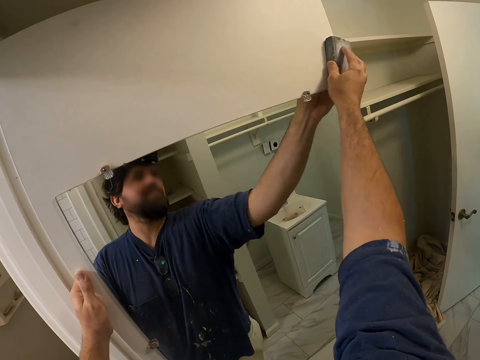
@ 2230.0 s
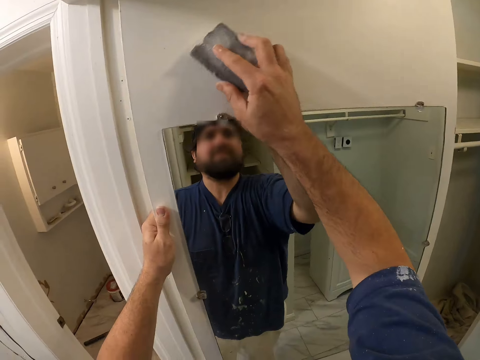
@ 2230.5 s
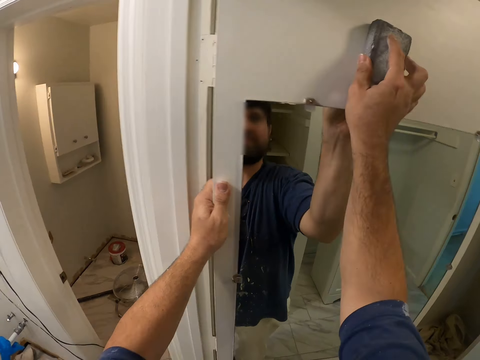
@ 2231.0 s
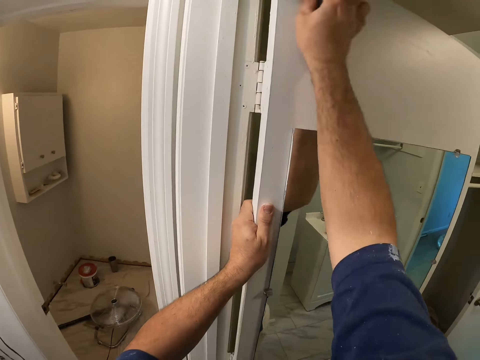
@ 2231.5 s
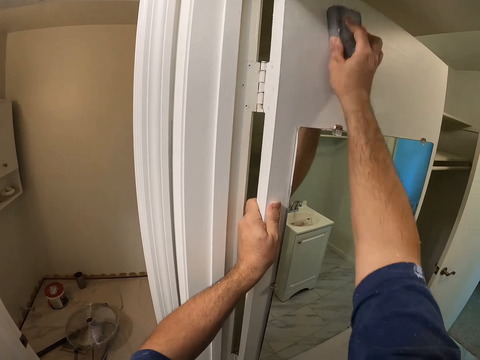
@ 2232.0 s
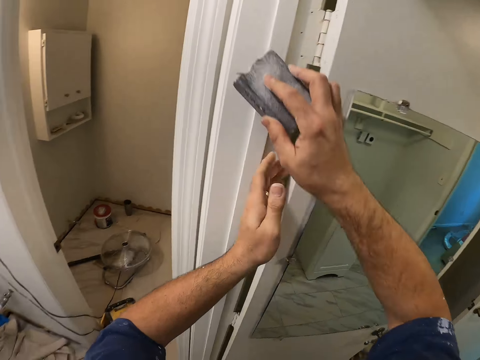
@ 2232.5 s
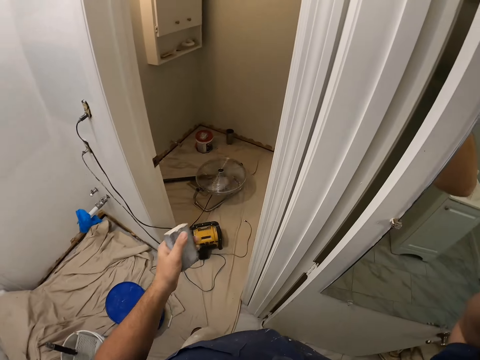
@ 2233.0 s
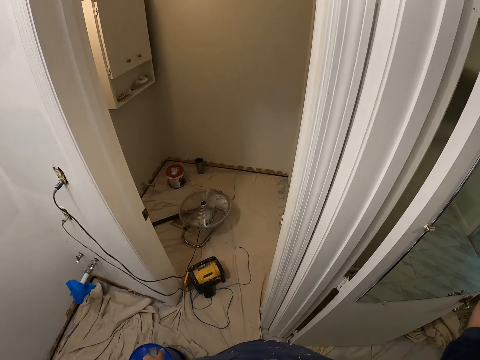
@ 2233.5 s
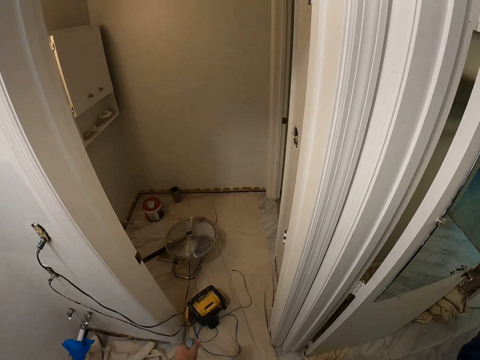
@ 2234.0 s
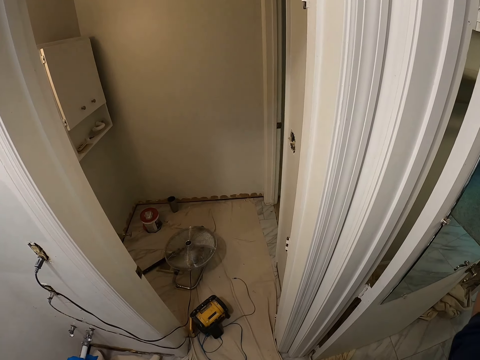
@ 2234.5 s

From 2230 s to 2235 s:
The camera wearer transfers the wall sander from his right hand to his left hand.
